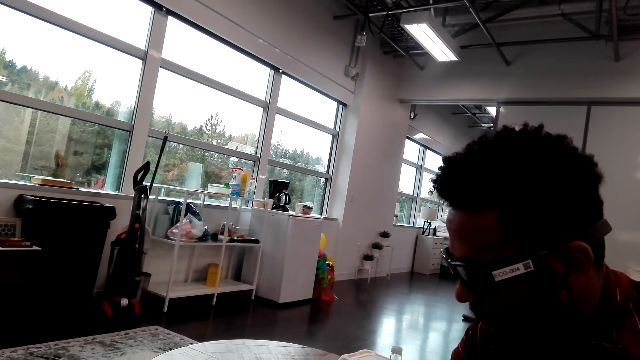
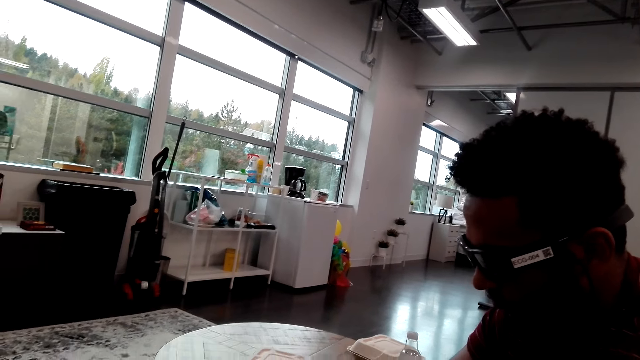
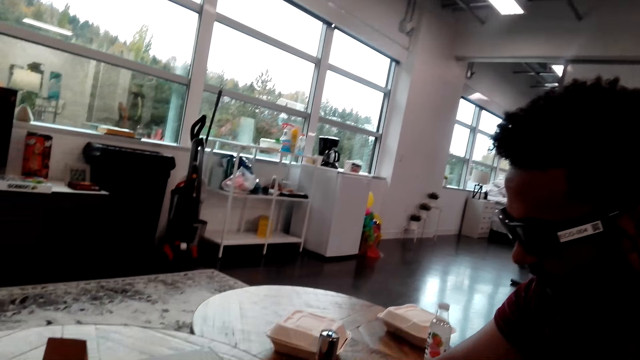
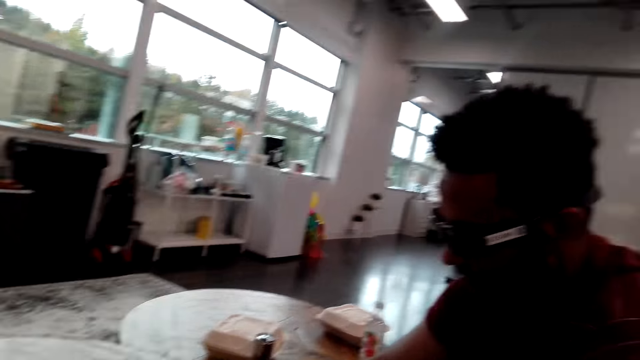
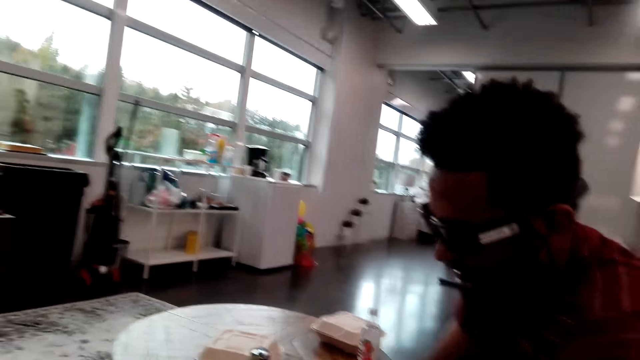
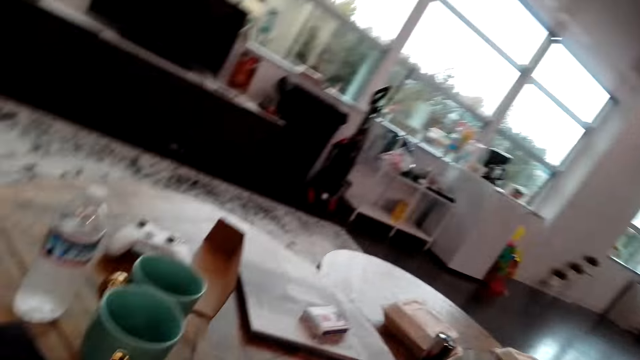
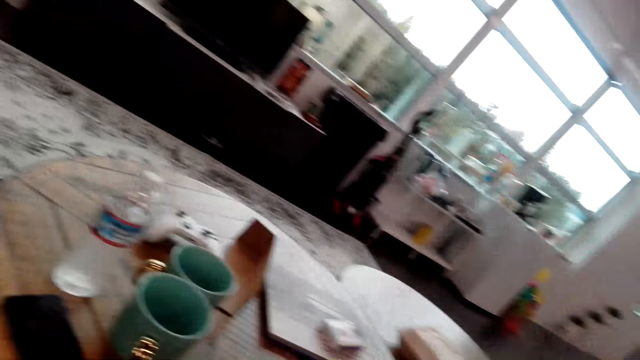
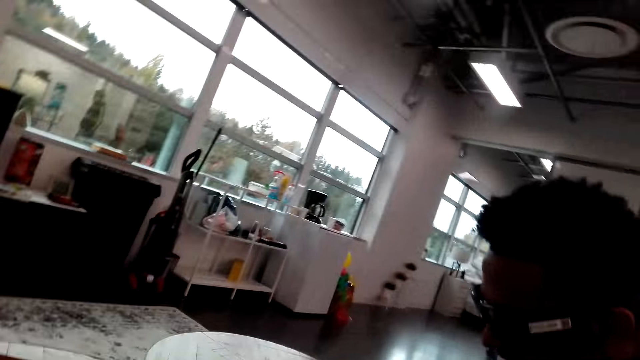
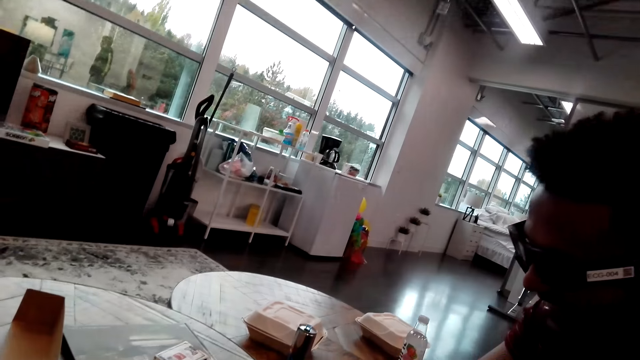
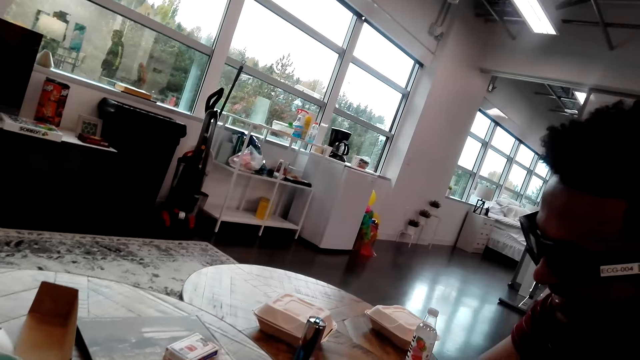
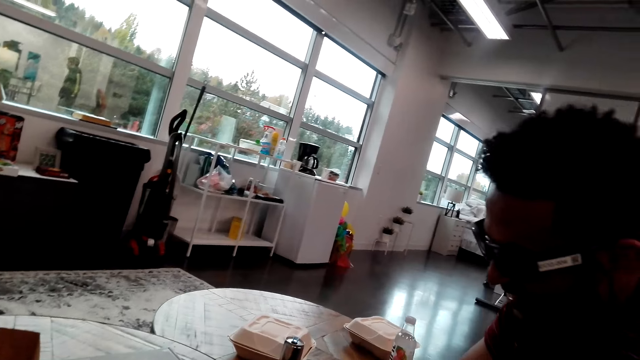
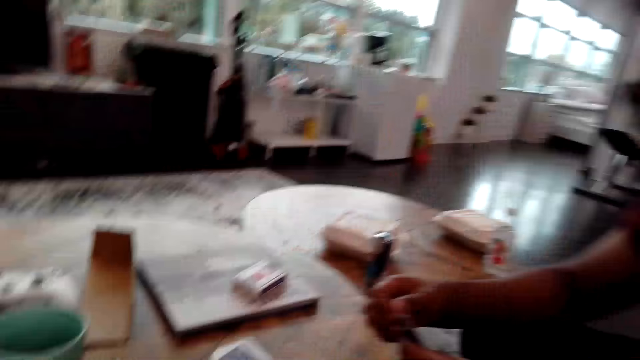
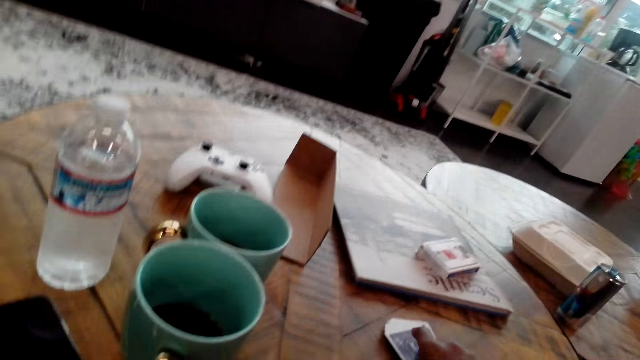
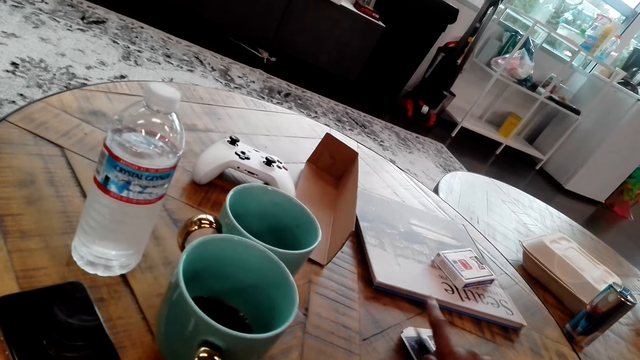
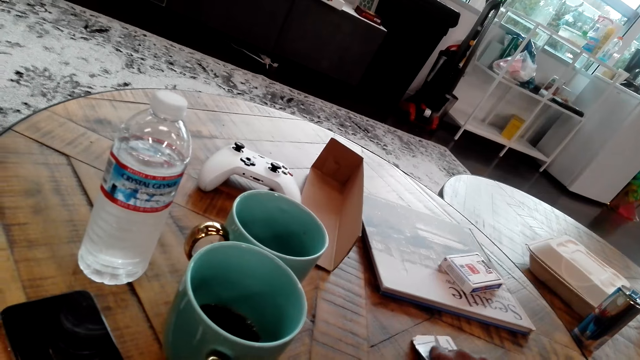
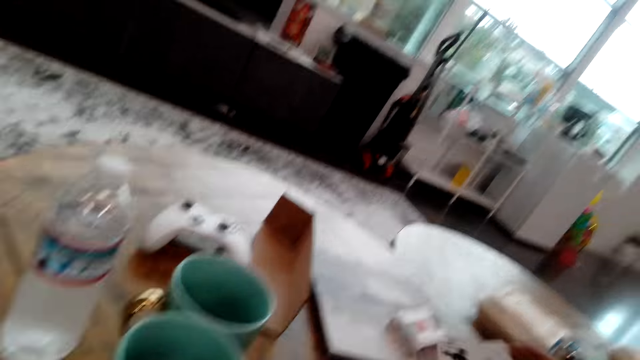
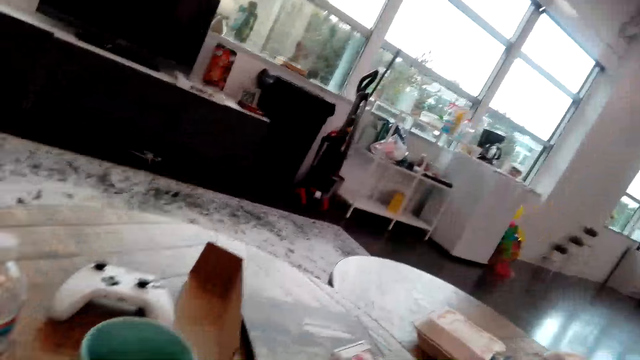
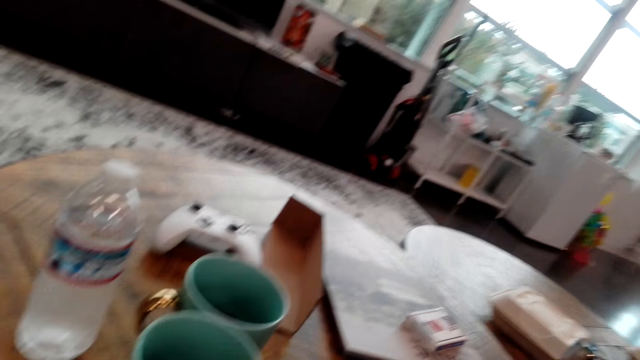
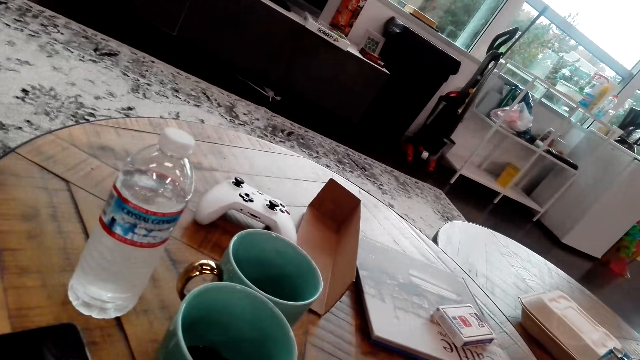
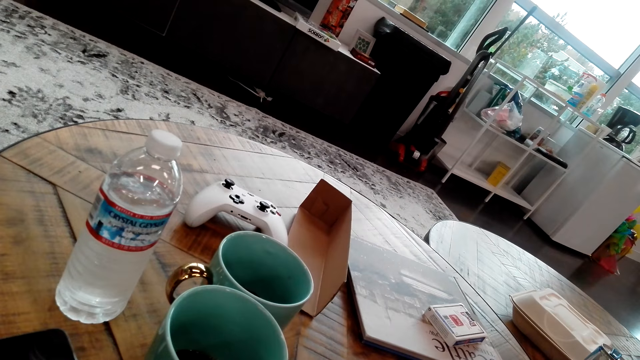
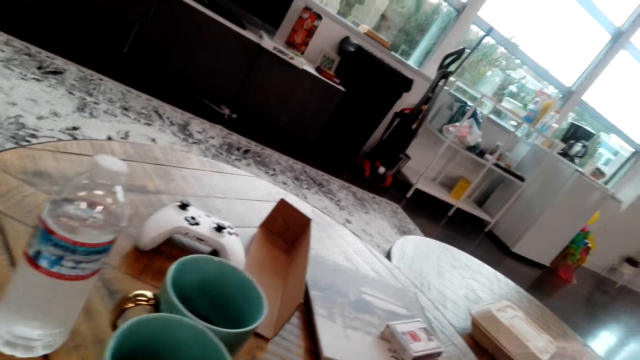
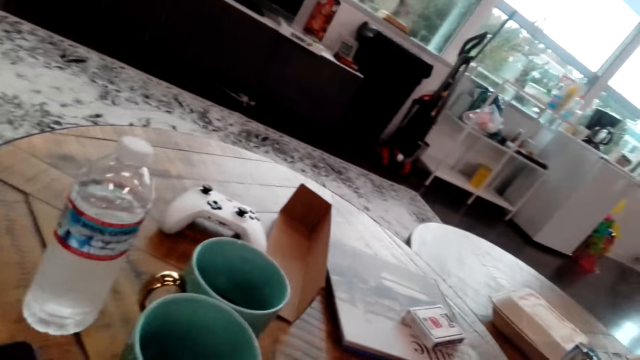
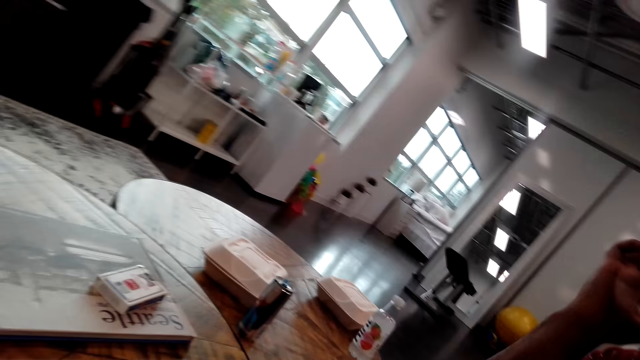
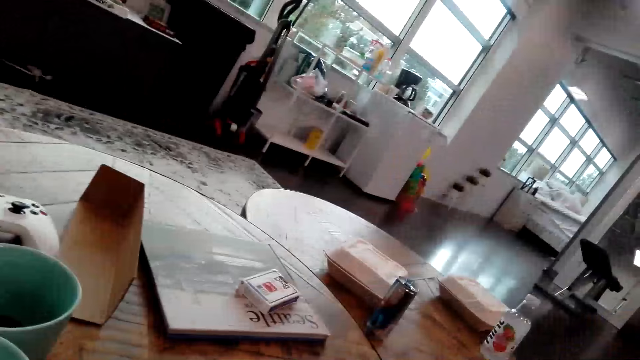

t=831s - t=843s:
A man moves his hand. The camera wearer watches the background.

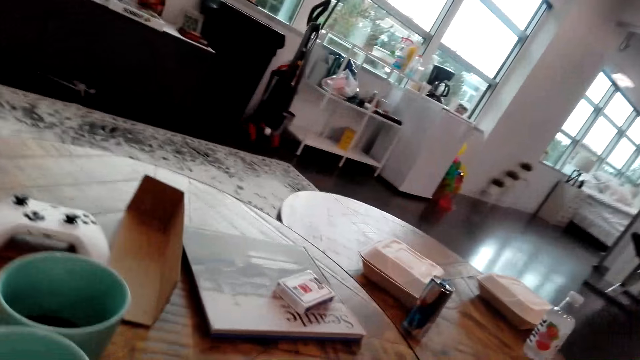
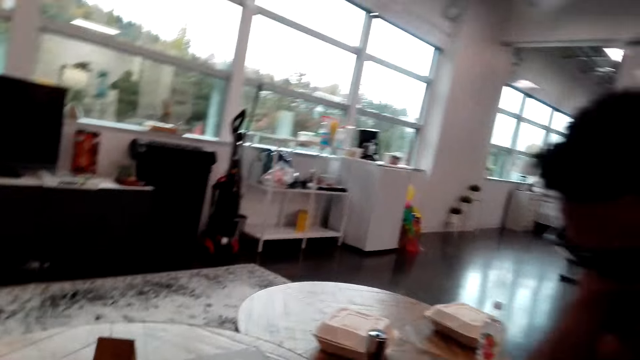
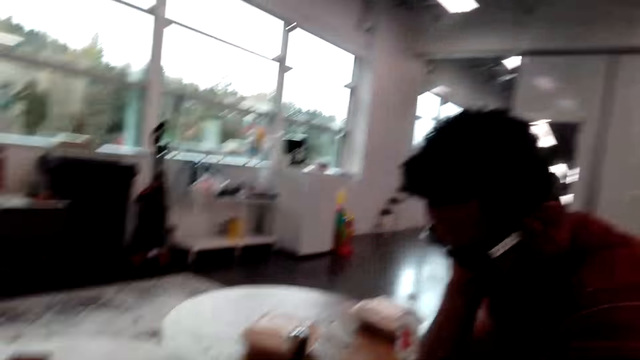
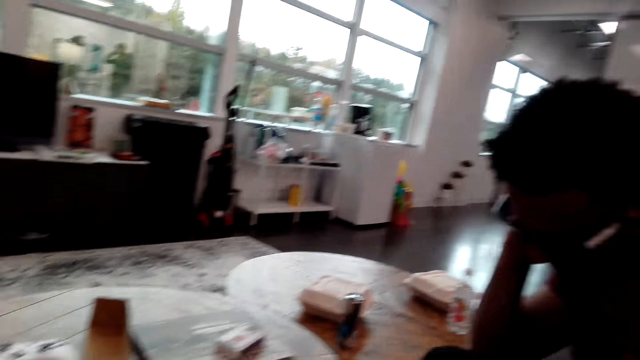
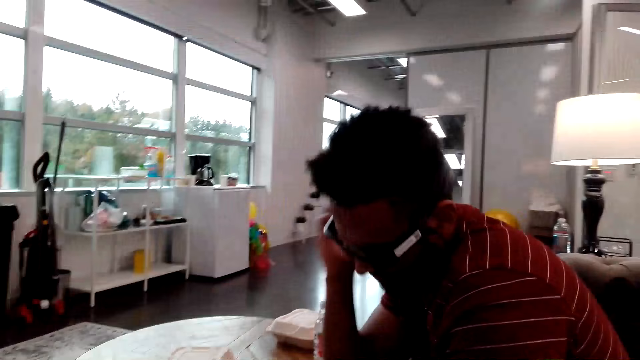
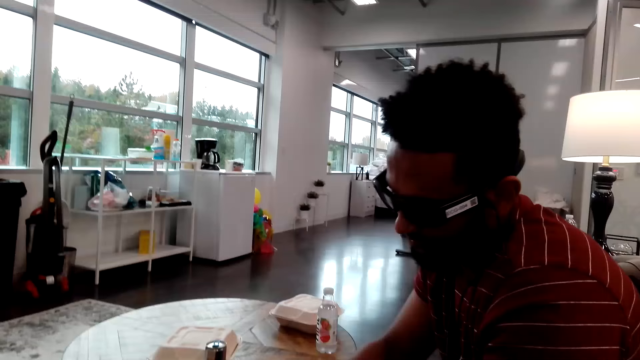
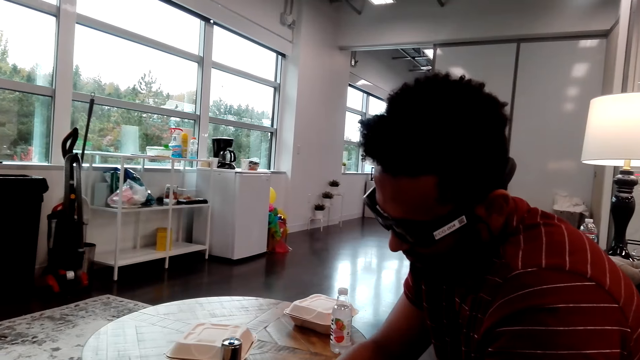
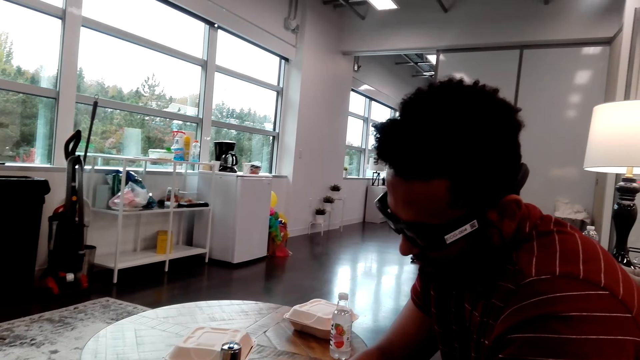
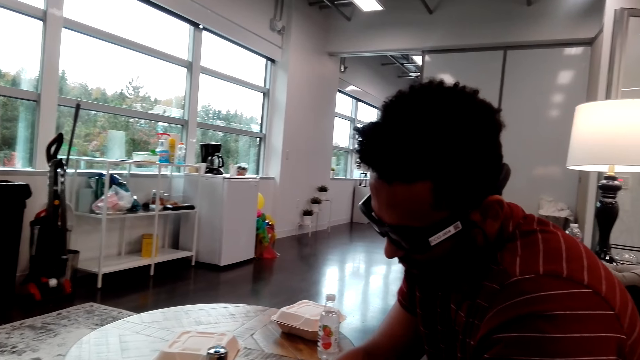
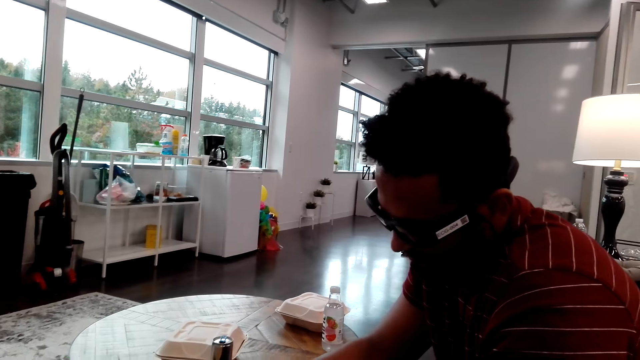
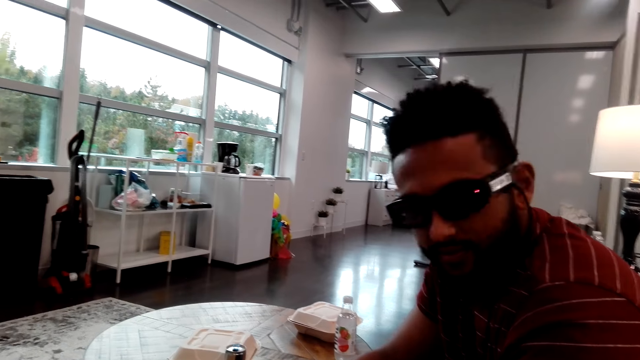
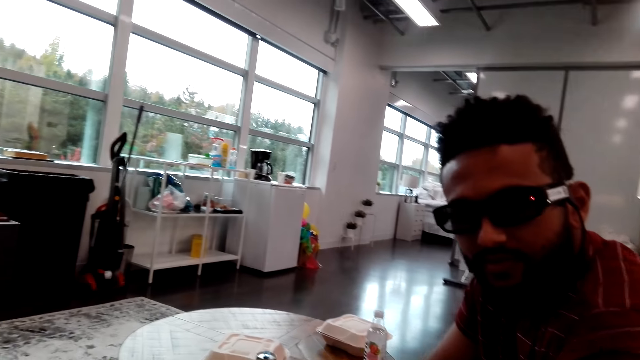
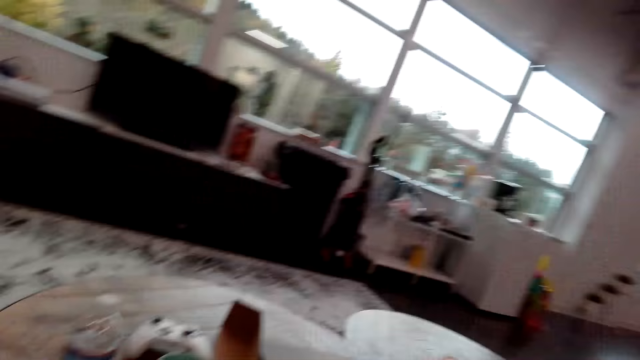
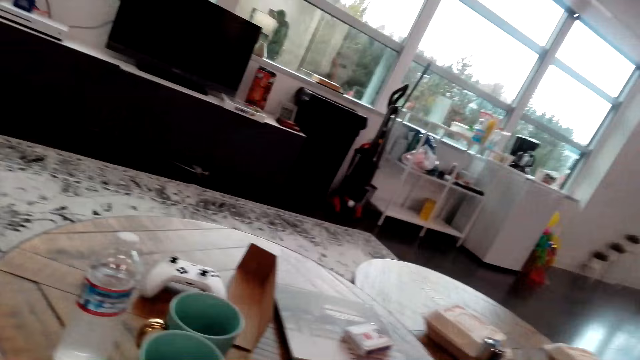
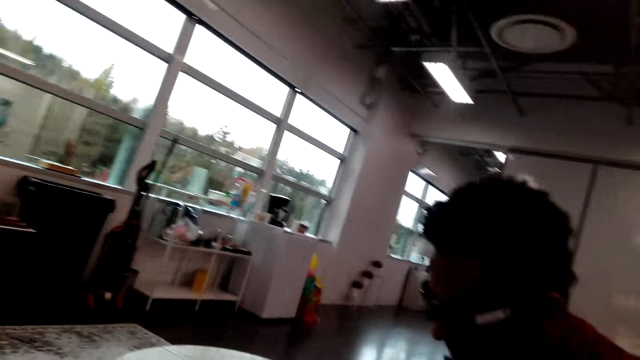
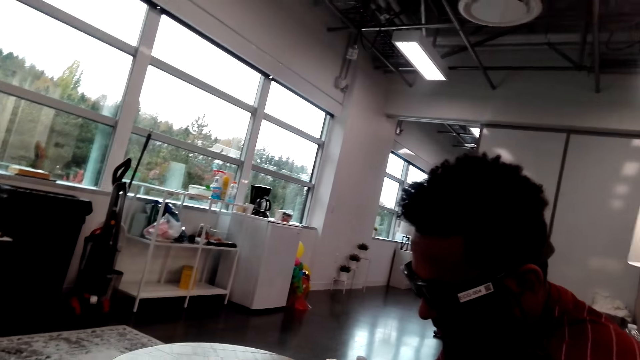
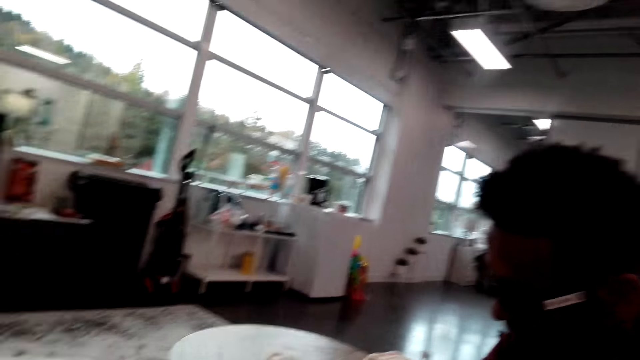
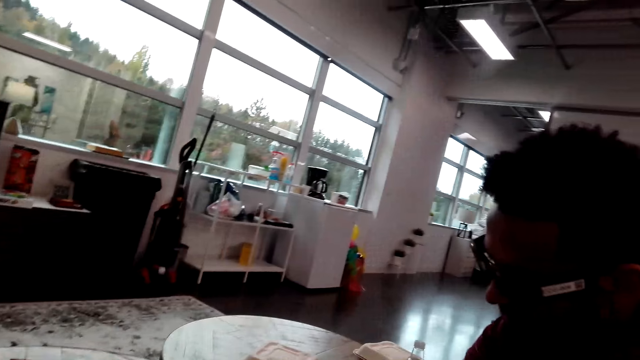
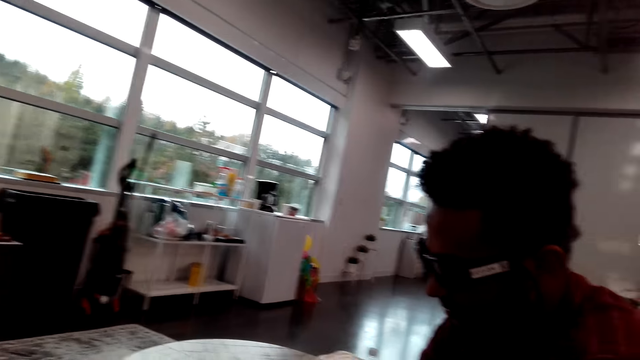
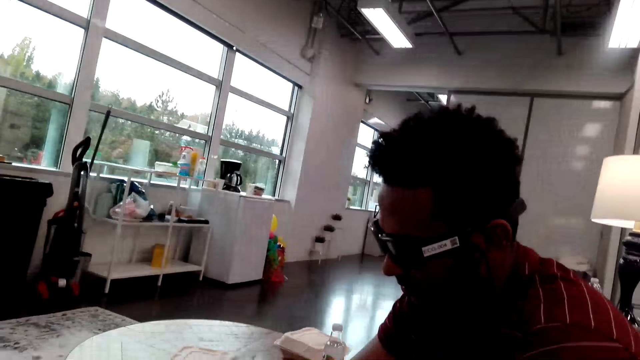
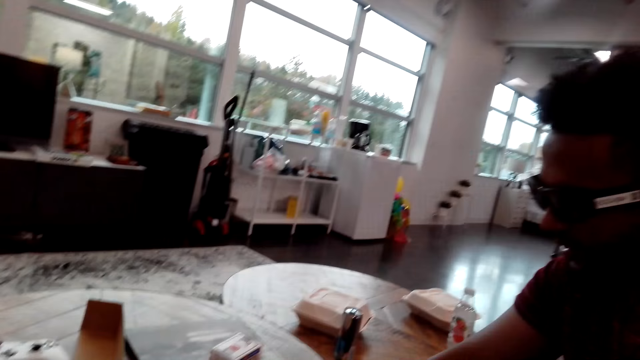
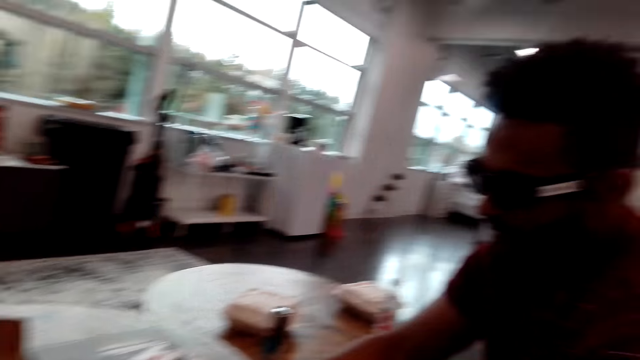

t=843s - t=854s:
A man lowers his hand. The man sits down. The man talks to the camera wearer.
